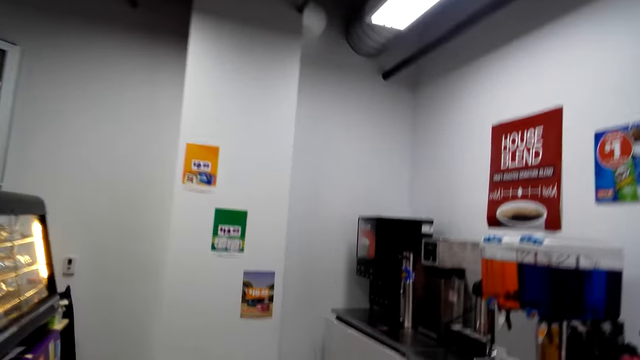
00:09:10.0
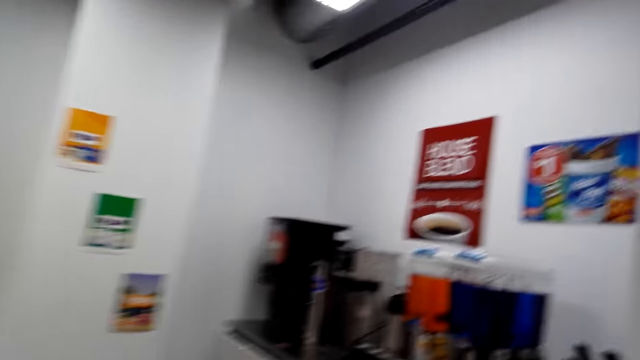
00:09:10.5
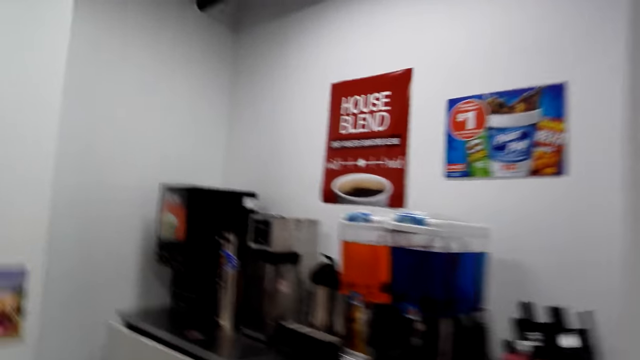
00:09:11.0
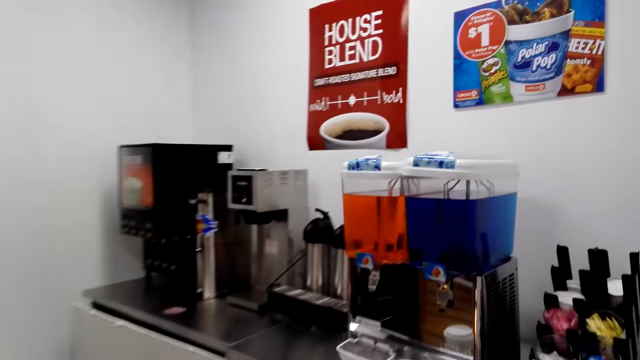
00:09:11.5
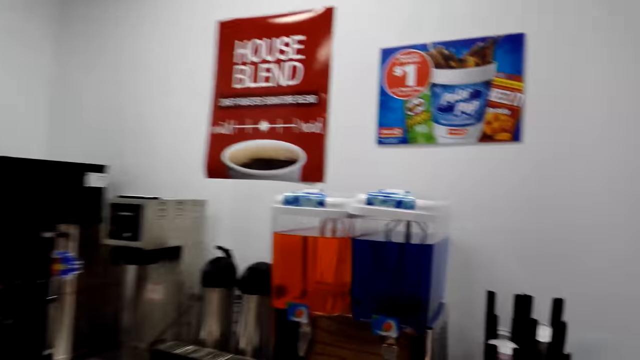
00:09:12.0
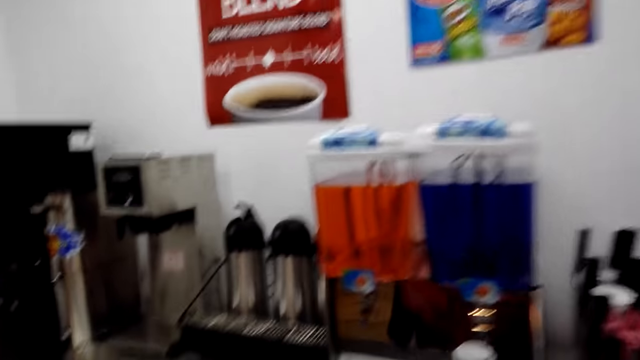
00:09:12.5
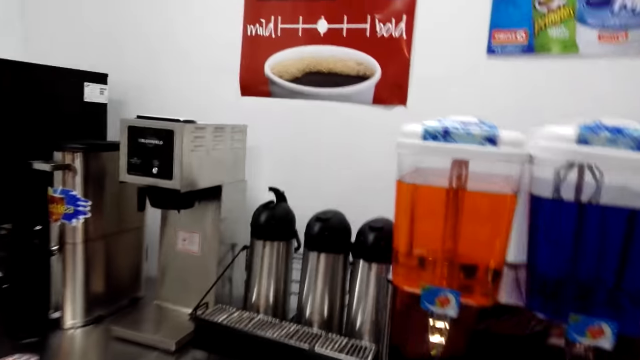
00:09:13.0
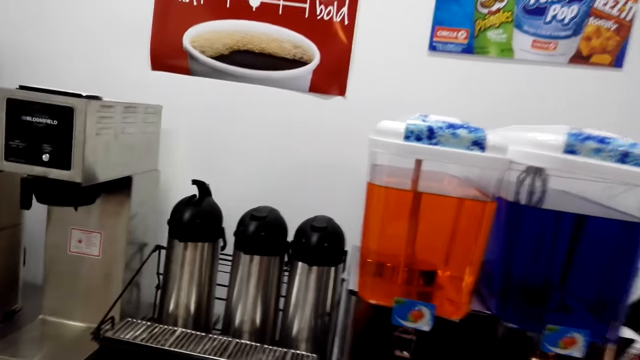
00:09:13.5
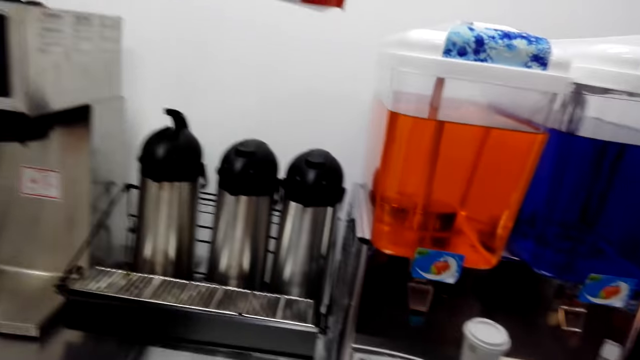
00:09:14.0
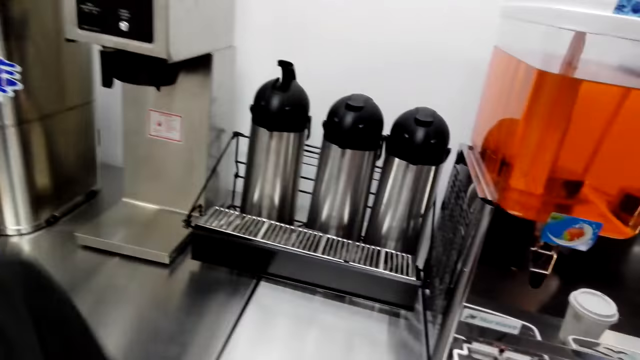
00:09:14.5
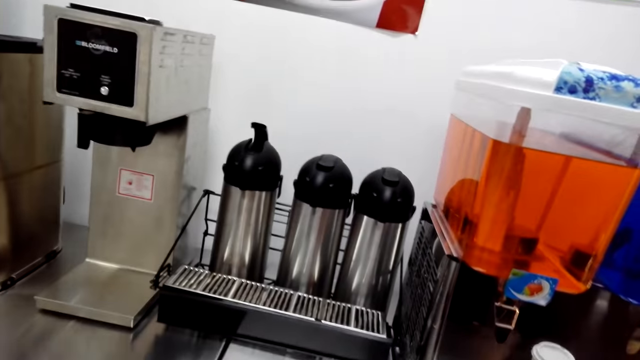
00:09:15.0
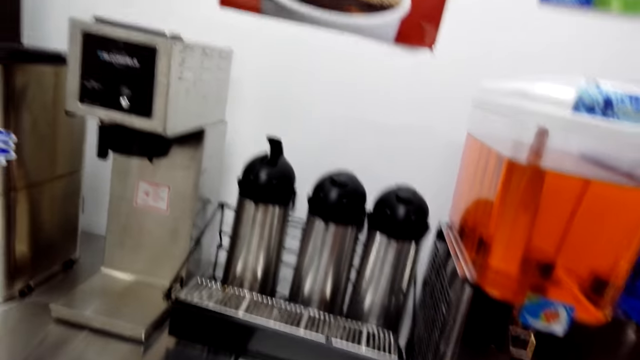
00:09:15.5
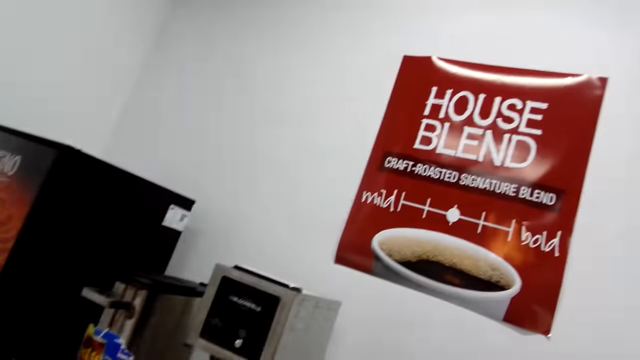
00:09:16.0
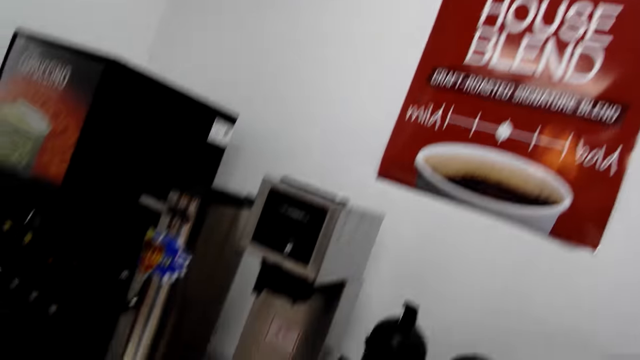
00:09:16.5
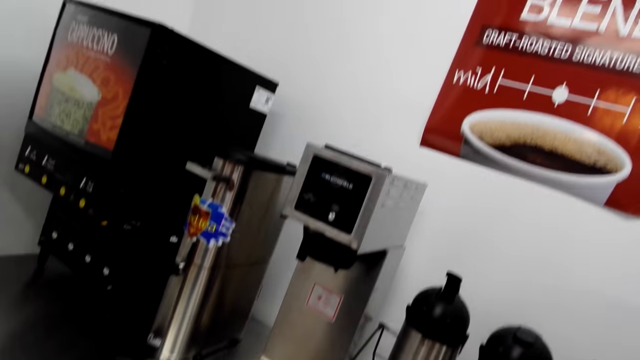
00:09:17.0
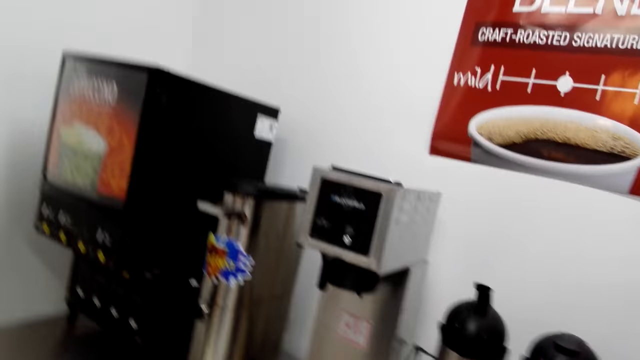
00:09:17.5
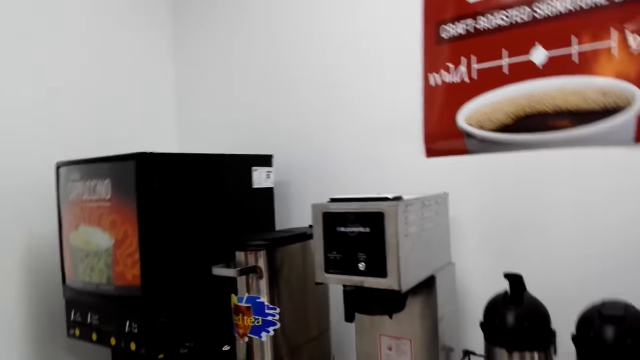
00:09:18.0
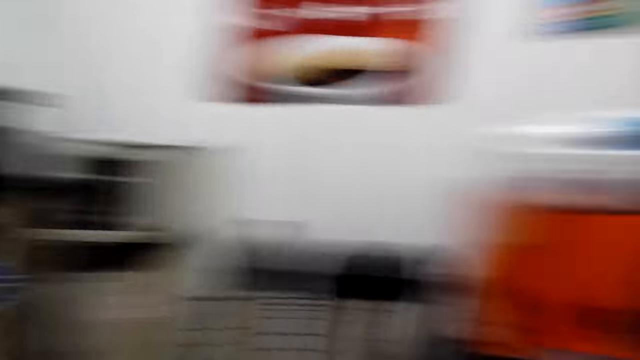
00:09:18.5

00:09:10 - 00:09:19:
The camera wearer looks around. They look around again.

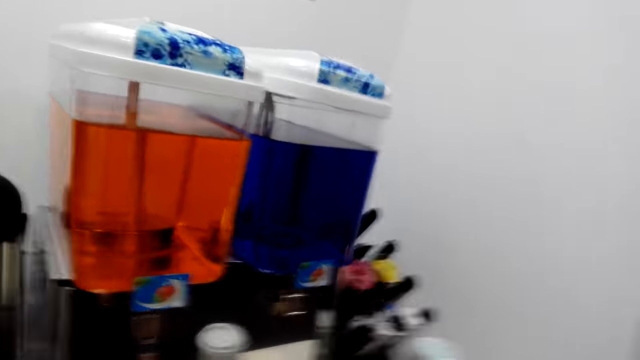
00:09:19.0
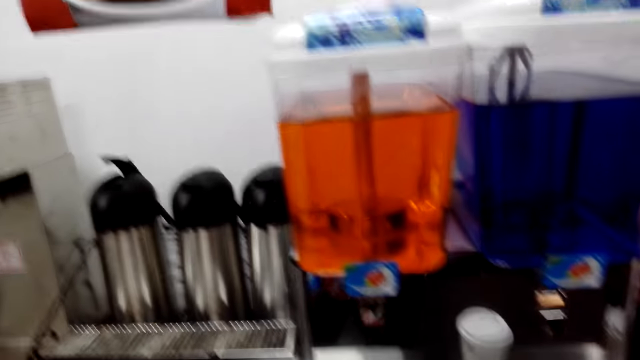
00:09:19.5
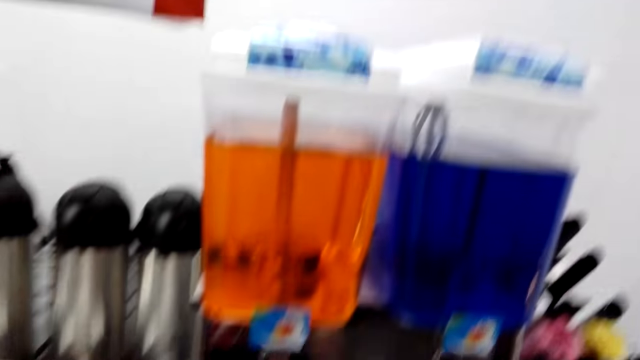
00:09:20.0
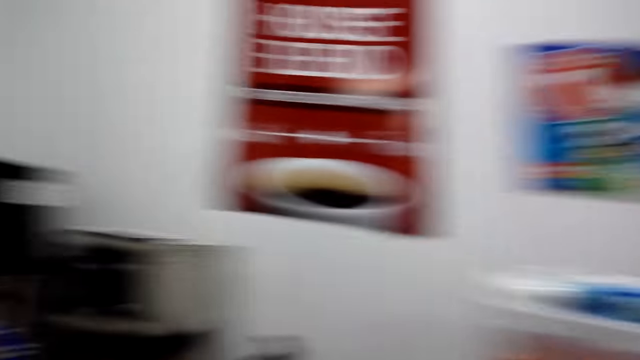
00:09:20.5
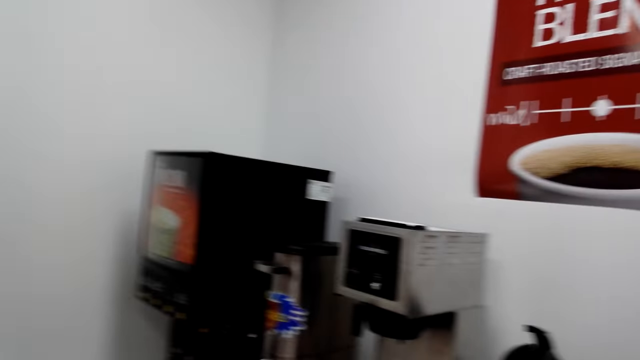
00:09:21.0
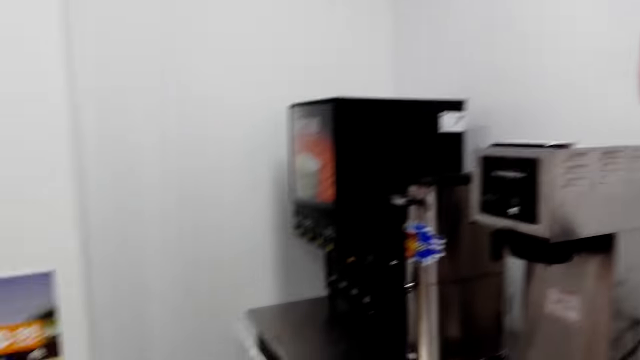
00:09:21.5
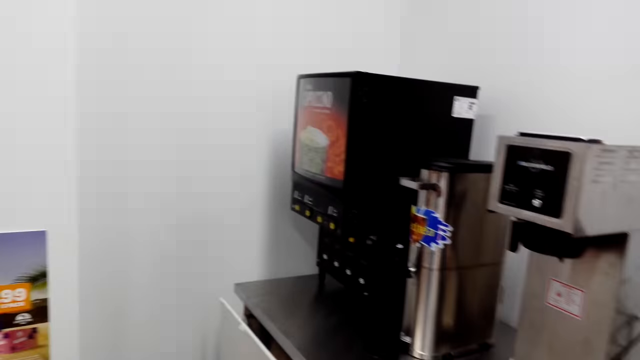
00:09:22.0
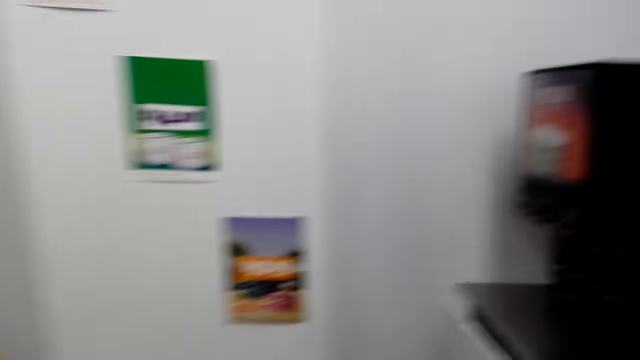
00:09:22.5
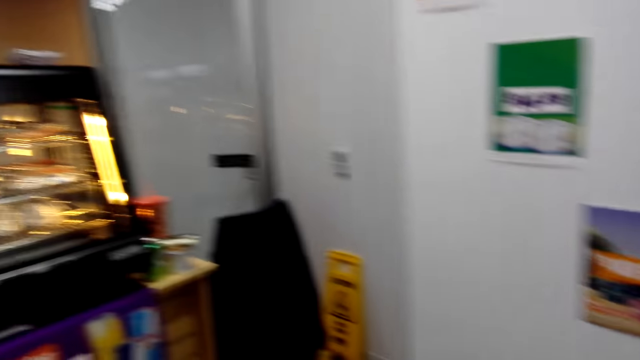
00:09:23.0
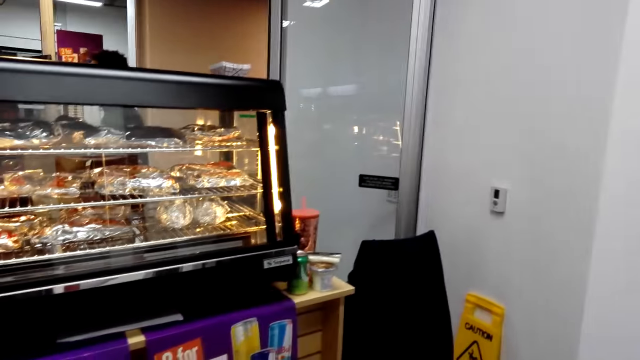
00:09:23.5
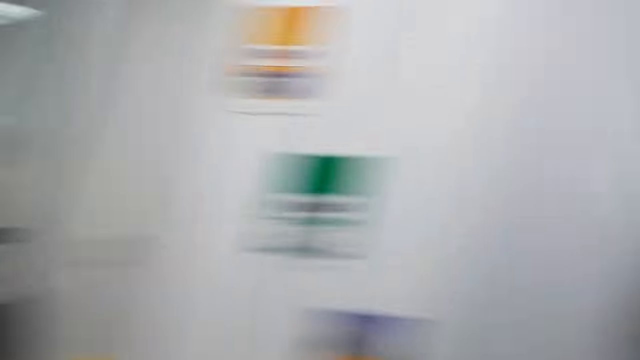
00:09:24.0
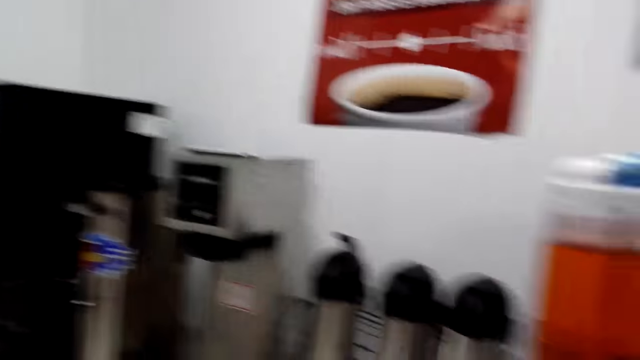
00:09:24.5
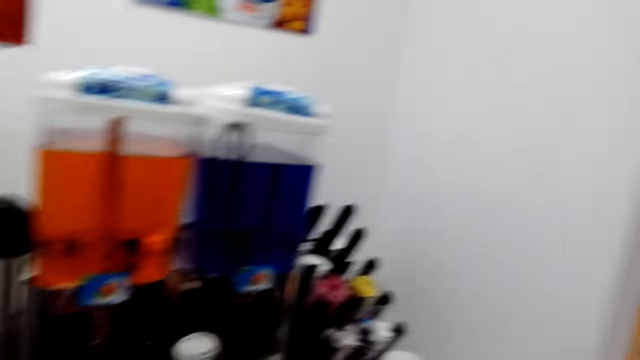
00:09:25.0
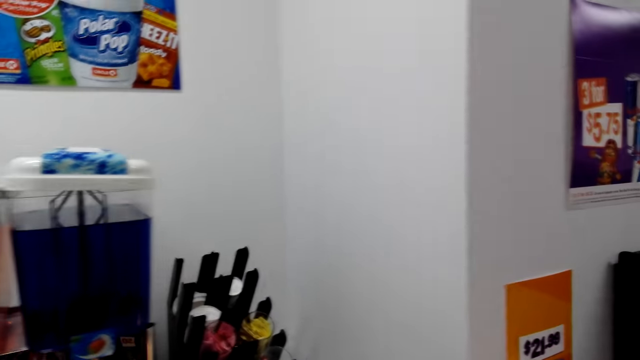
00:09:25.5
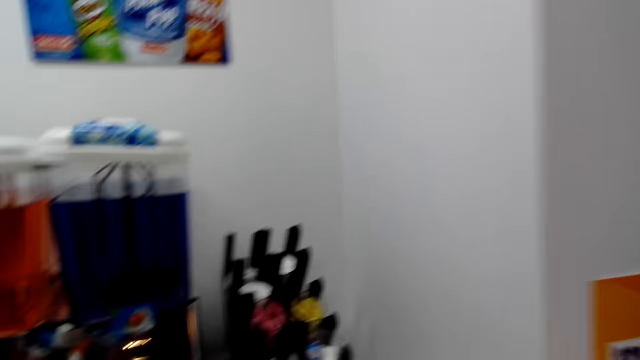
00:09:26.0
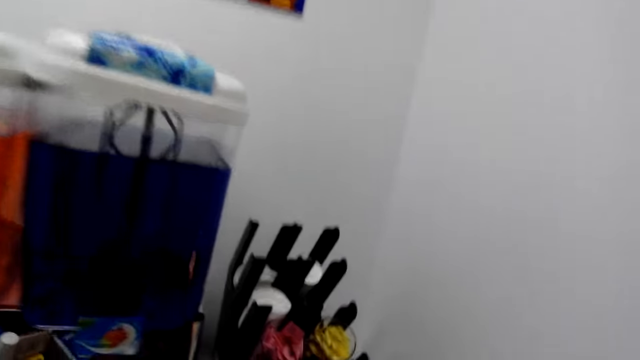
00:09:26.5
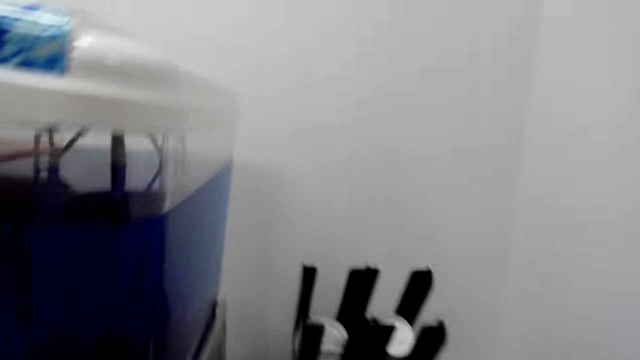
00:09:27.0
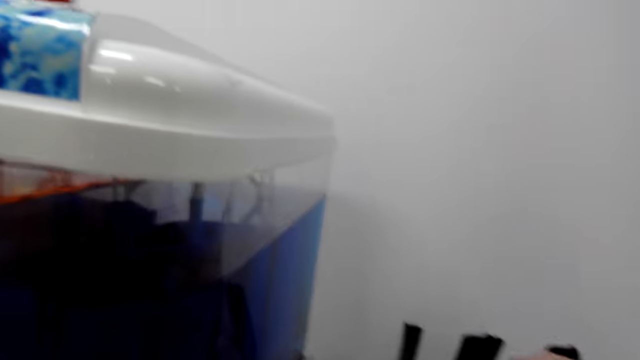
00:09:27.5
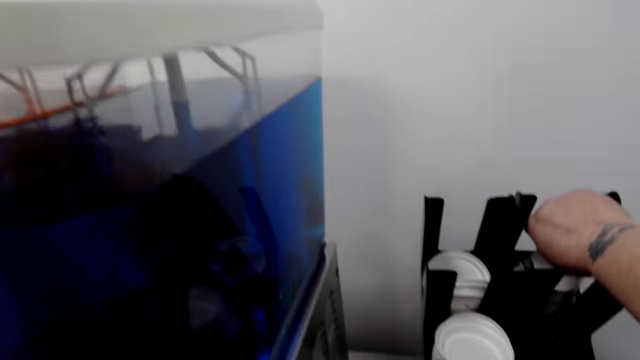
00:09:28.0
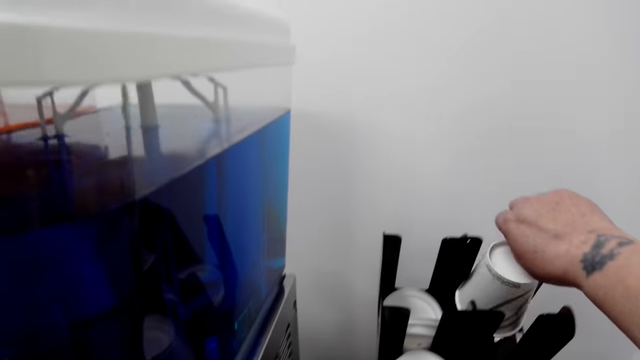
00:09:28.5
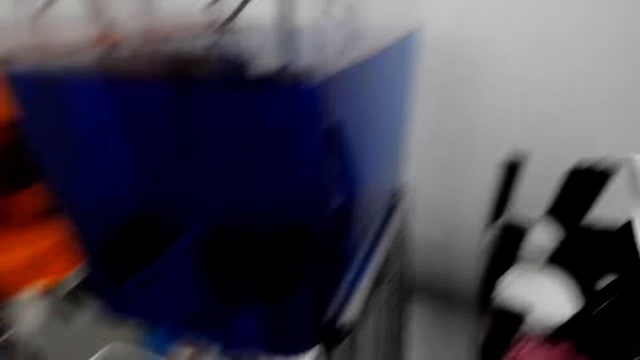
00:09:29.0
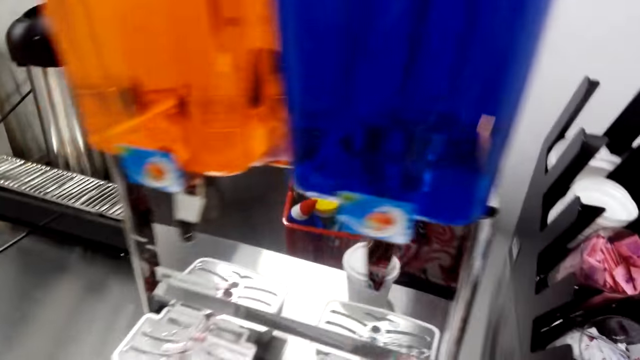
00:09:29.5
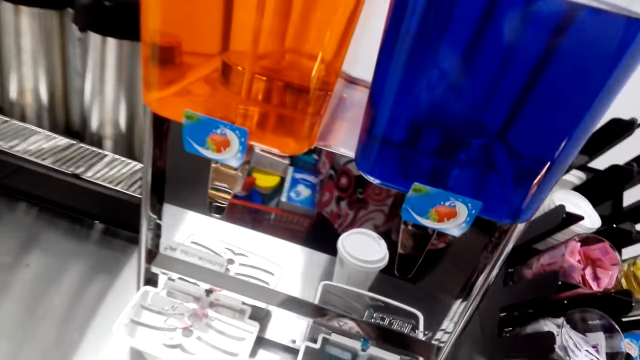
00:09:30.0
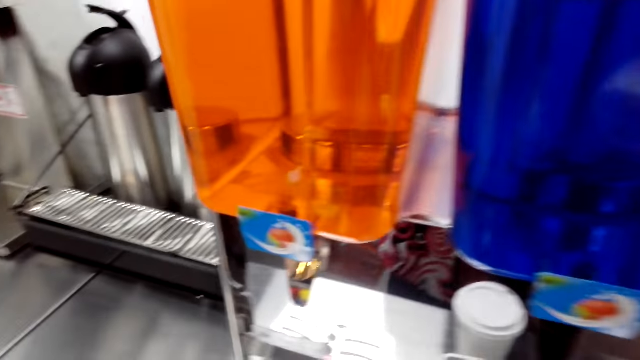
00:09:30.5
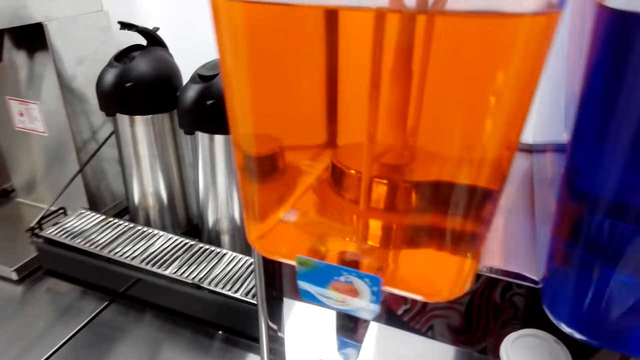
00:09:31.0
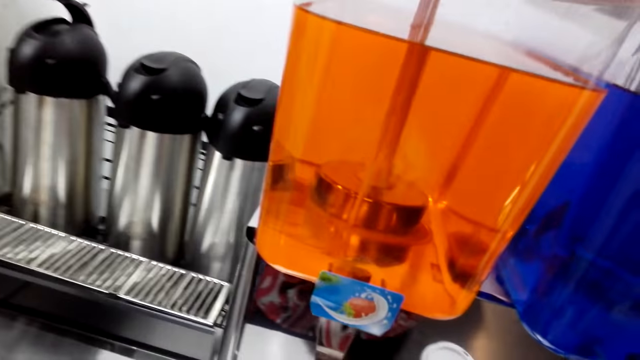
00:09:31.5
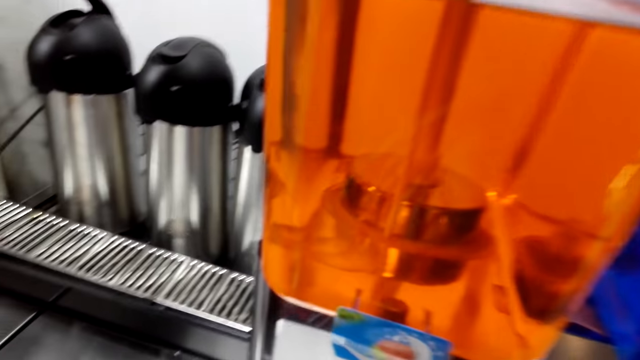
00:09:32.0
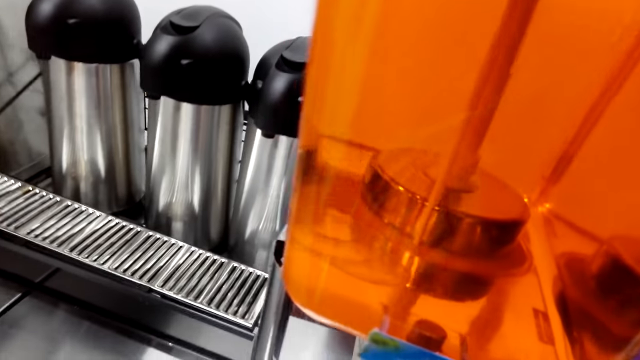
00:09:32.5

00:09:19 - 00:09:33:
The camera wearer stands near the juice maker. They step forward, pick up the tumbler, and put the tumbler down.
